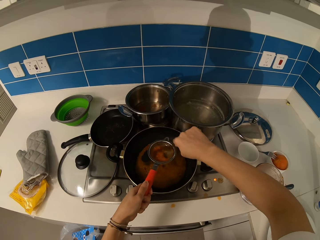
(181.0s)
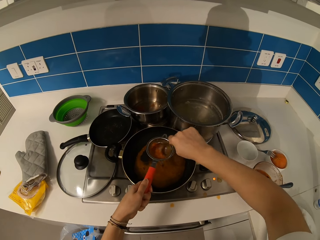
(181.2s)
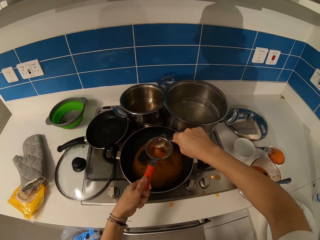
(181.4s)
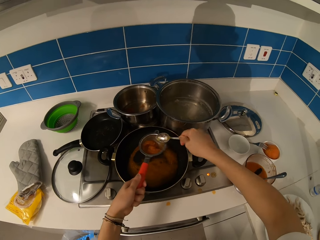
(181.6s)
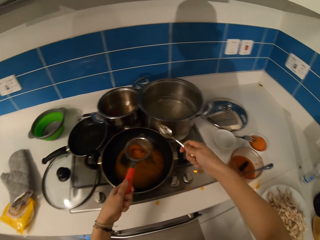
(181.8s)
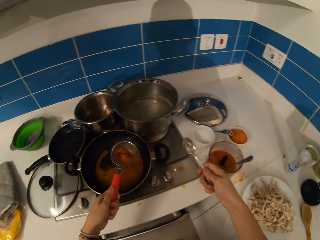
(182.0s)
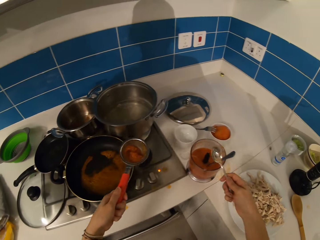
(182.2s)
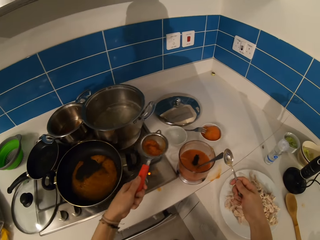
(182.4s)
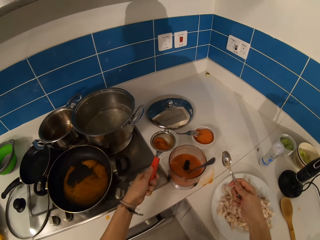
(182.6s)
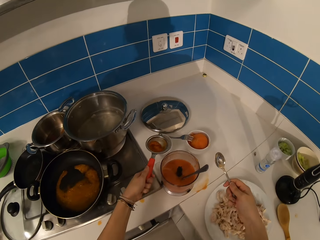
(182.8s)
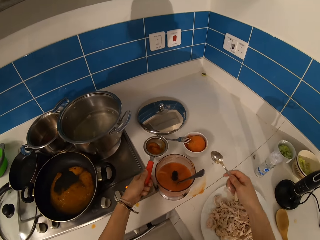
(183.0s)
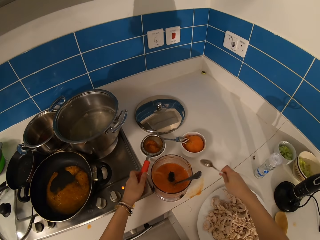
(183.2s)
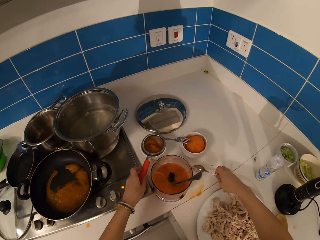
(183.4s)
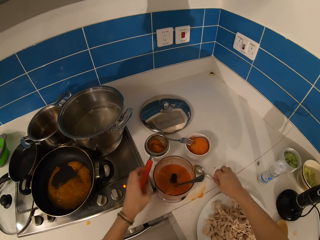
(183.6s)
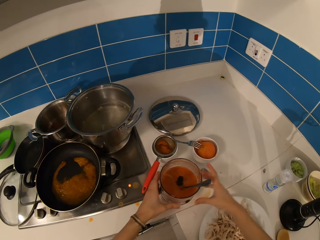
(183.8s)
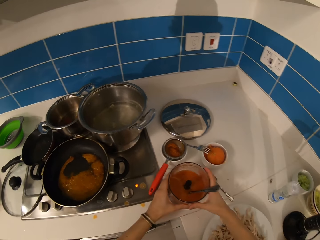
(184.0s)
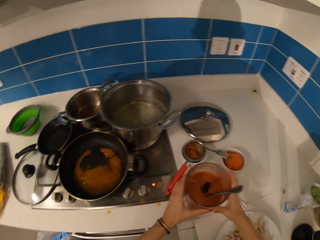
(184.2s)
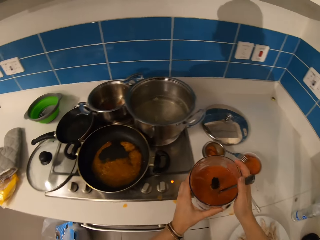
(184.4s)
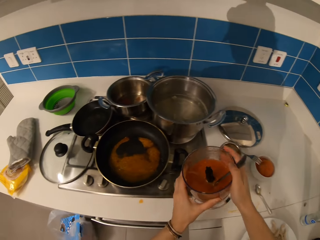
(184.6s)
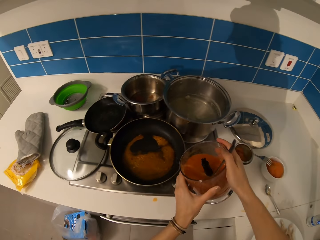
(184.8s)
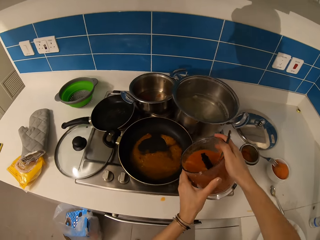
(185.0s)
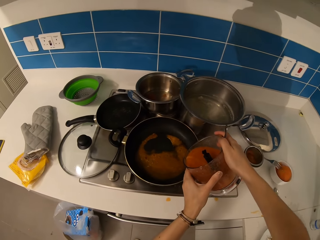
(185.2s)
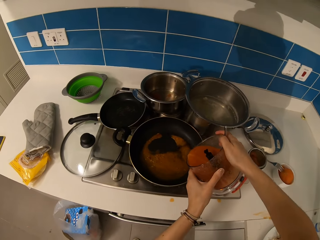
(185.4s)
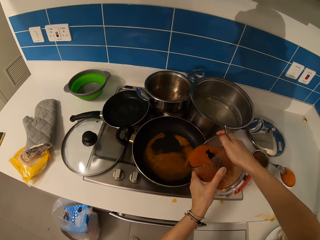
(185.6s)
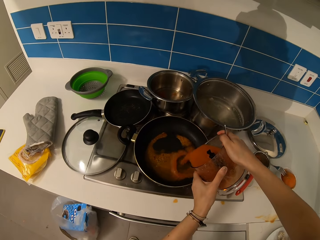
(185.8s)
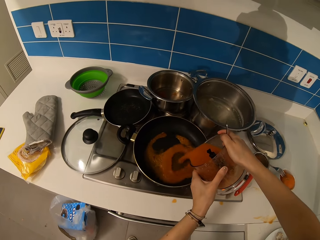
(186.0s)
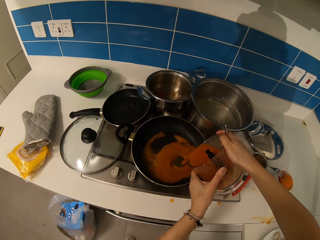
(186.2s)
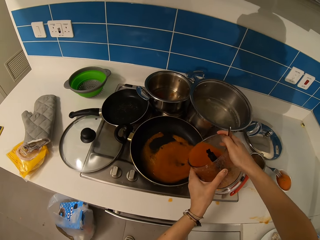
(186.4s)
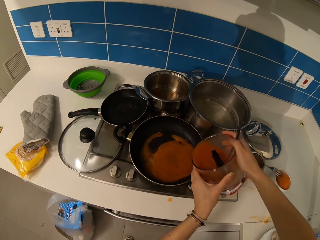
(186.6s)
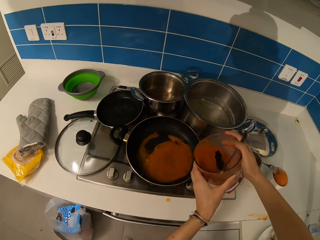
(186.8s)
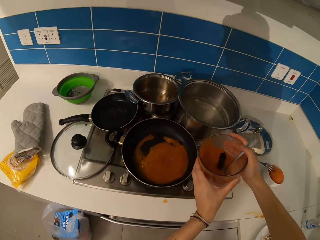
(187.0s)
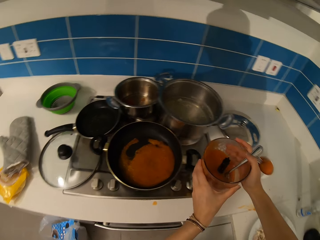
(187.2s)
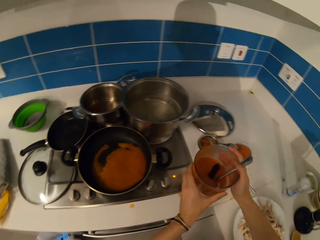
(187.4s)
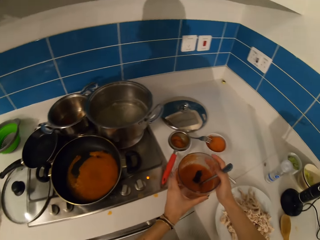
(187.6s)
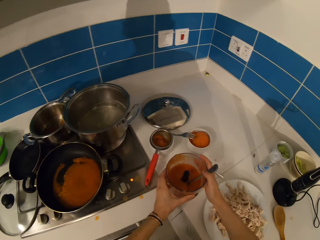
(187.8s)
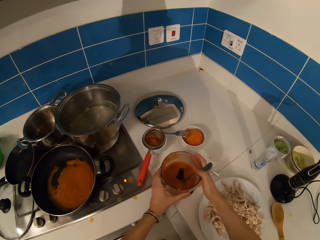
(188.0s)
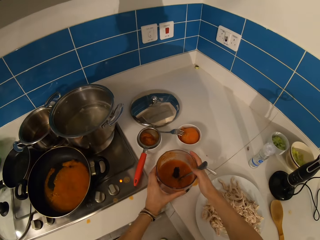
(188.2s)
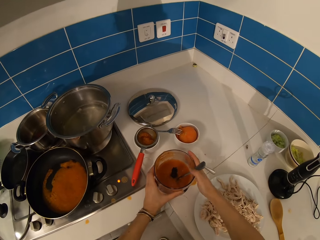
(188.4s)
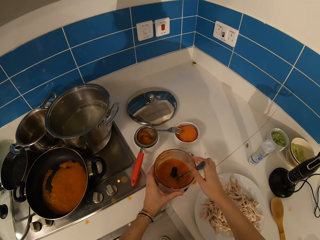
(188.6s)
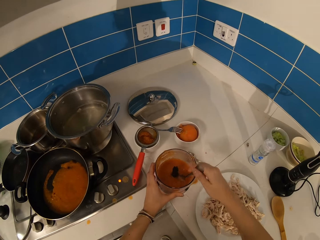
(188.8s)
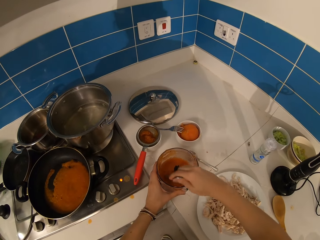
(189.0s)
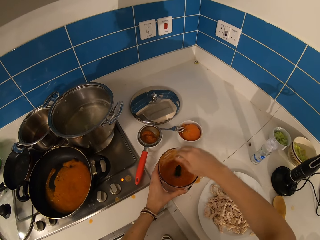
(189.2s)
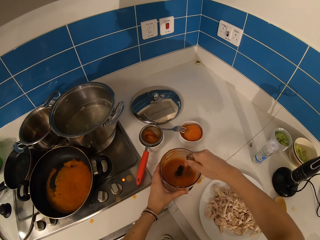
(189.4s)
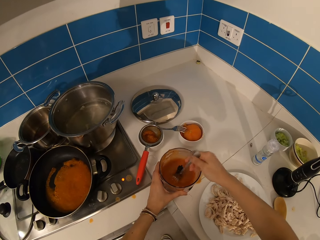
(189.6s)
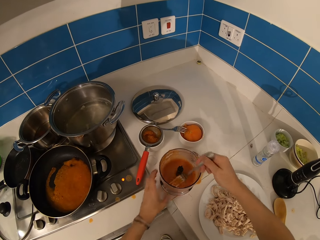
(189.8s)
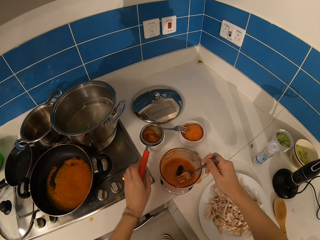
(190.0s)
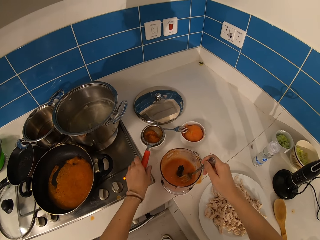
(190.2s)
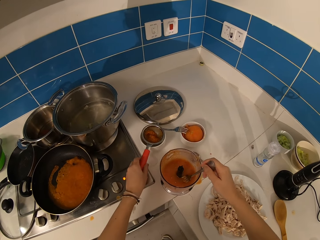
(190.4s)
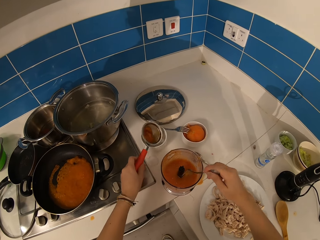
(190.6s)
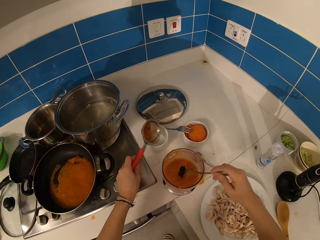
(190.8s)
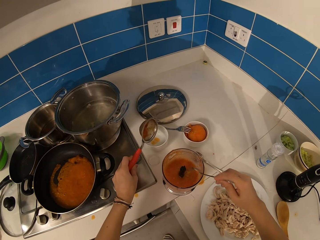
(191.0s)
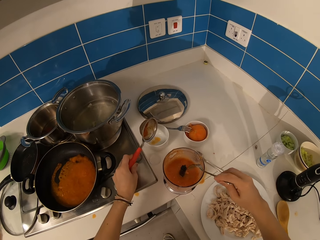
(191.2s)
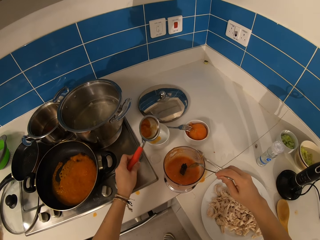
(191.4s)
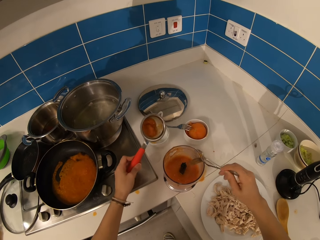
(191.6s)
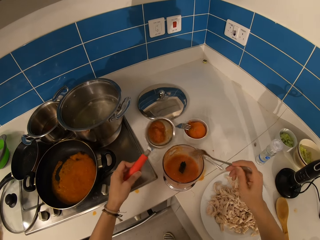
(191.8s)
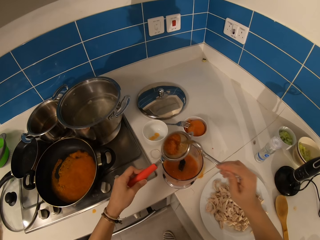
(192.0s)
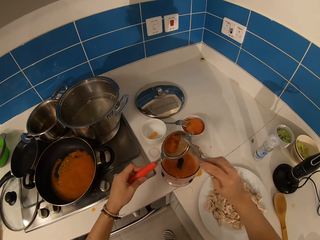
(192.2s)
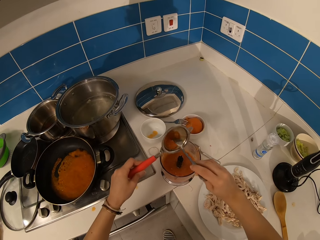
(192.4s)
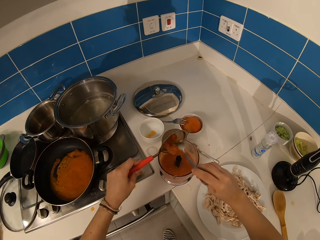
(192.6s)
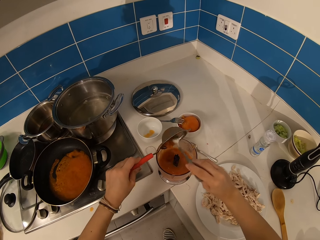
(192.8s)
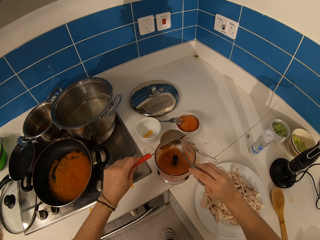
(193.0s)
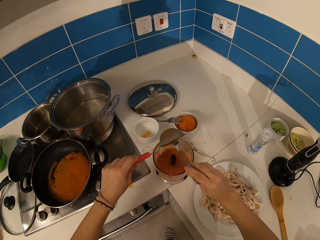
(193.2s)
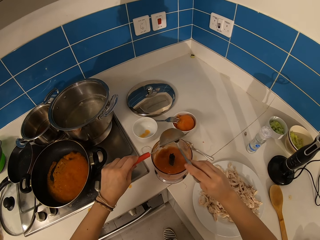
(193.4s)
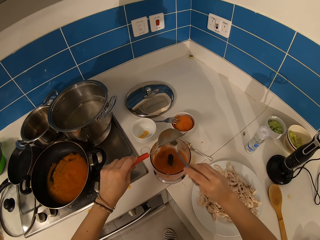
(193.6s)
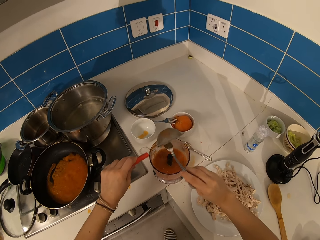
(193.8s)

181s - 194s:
The camera wearer places the sieve on the table. They place the spoon on the table. They take up a jug with something. They put the tomato paste in a cooking pan. They place the jug on the table. They stir the tomato paste. They put the tomato paste in the jug.

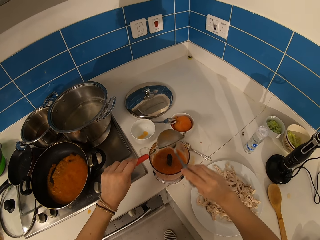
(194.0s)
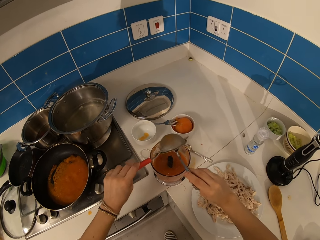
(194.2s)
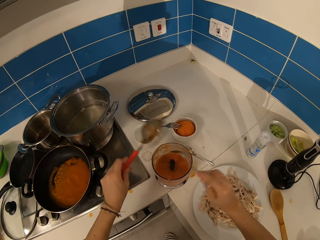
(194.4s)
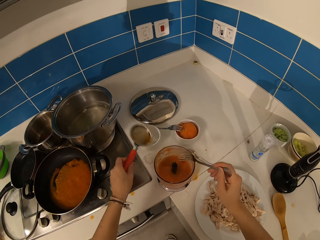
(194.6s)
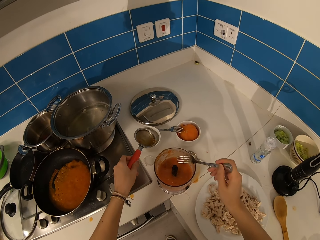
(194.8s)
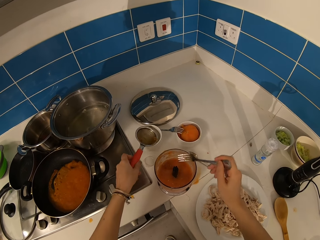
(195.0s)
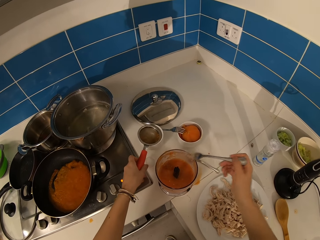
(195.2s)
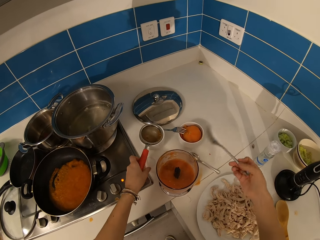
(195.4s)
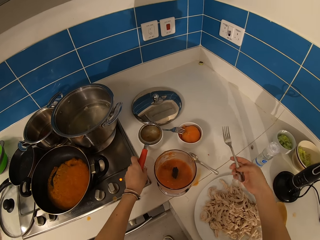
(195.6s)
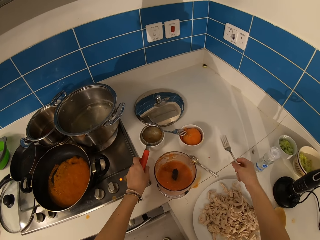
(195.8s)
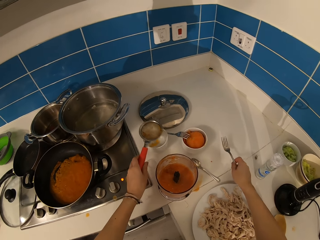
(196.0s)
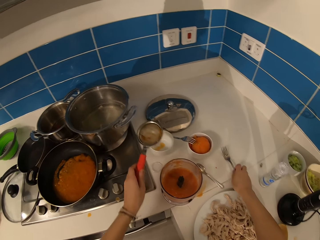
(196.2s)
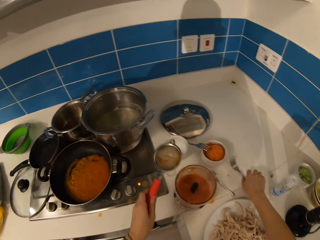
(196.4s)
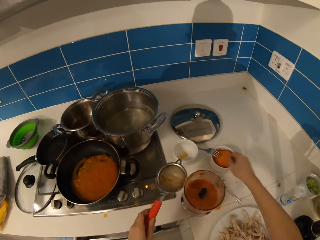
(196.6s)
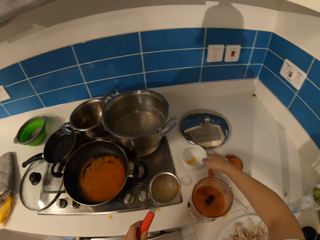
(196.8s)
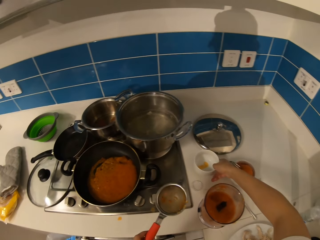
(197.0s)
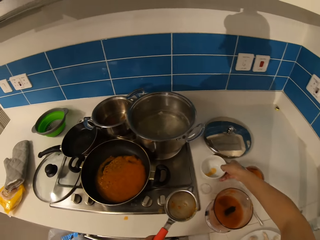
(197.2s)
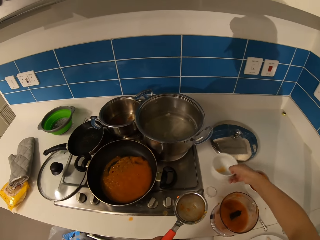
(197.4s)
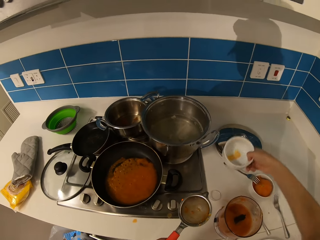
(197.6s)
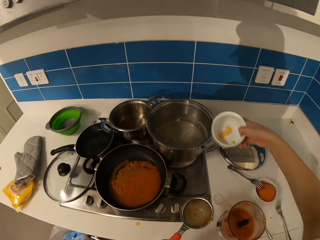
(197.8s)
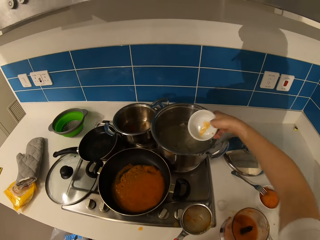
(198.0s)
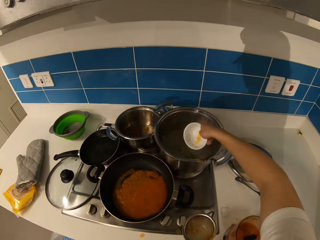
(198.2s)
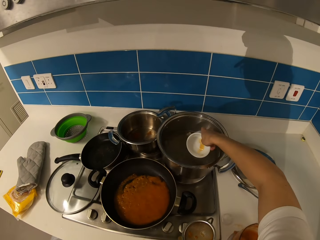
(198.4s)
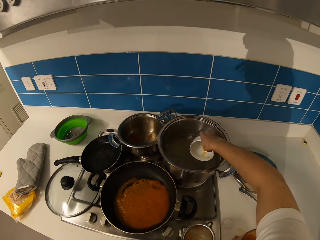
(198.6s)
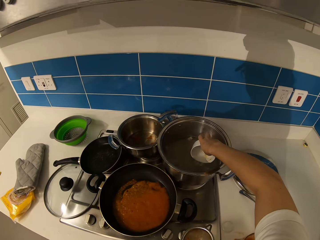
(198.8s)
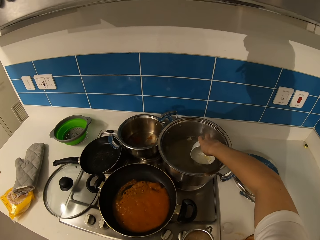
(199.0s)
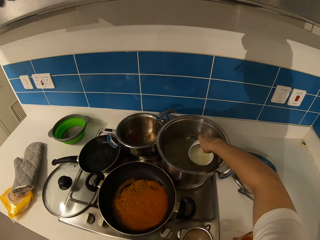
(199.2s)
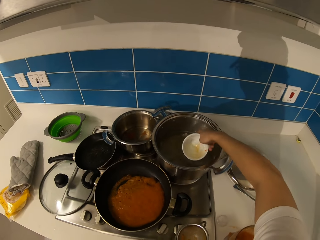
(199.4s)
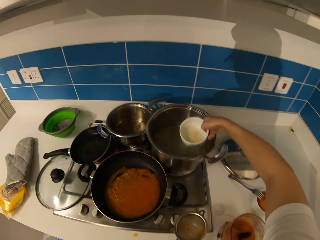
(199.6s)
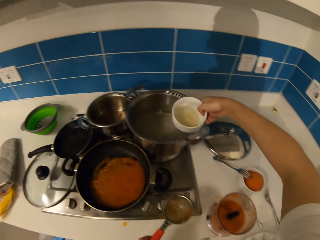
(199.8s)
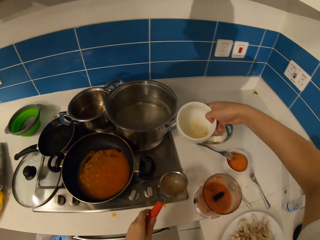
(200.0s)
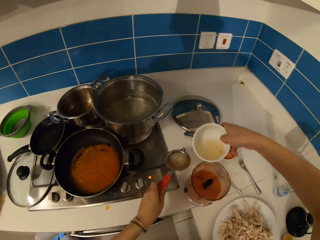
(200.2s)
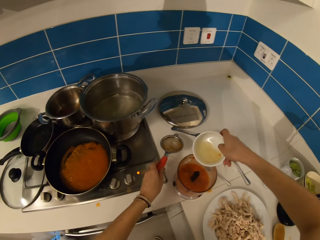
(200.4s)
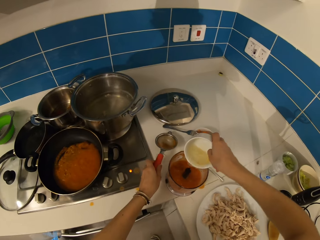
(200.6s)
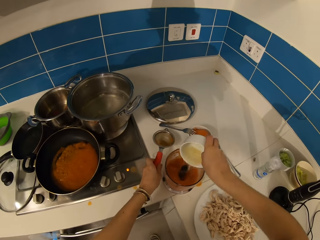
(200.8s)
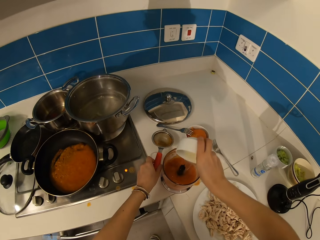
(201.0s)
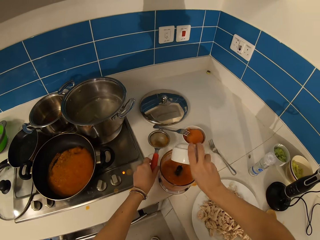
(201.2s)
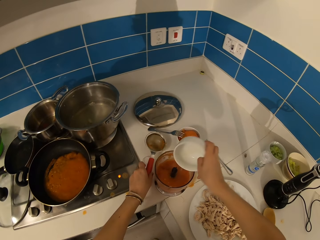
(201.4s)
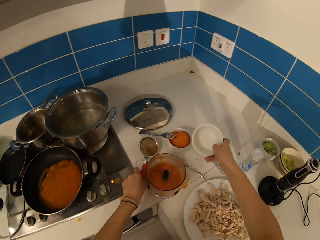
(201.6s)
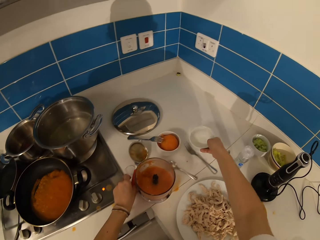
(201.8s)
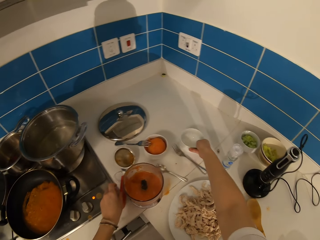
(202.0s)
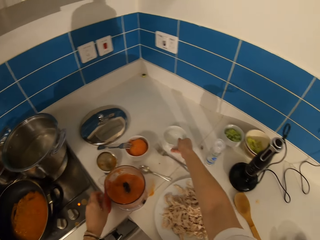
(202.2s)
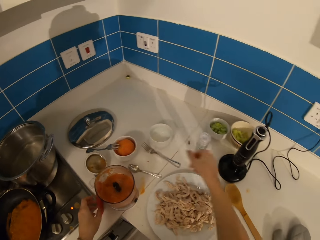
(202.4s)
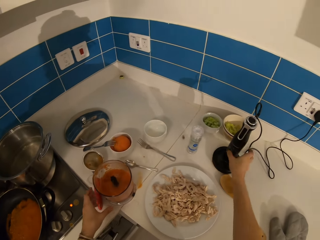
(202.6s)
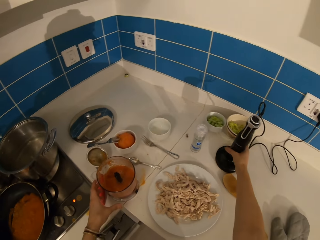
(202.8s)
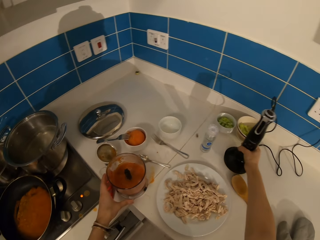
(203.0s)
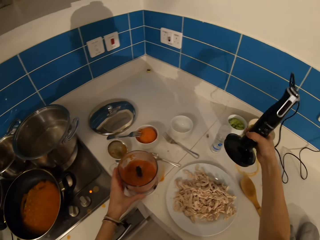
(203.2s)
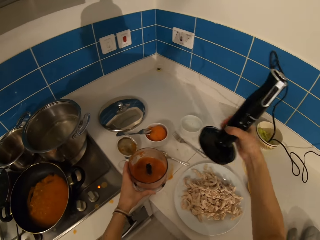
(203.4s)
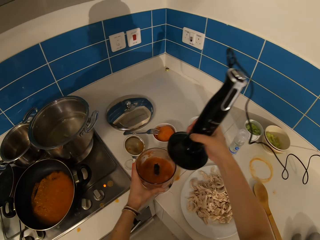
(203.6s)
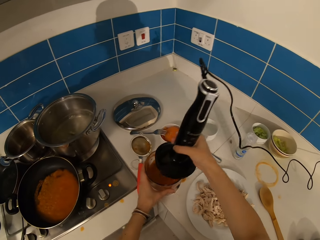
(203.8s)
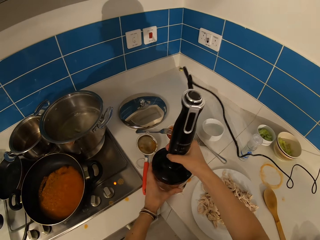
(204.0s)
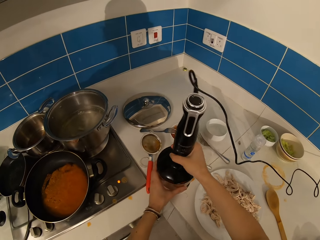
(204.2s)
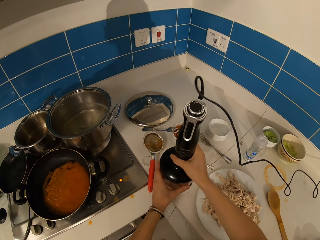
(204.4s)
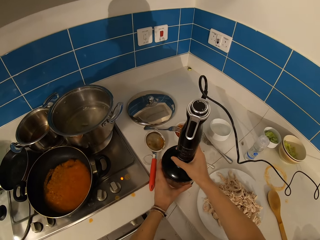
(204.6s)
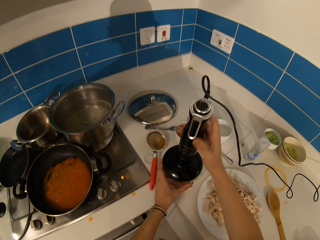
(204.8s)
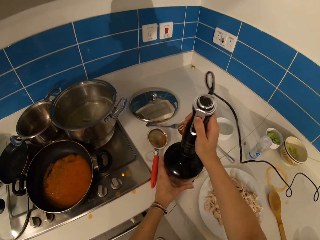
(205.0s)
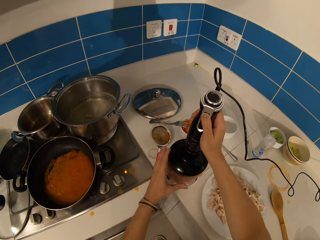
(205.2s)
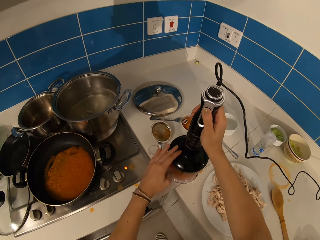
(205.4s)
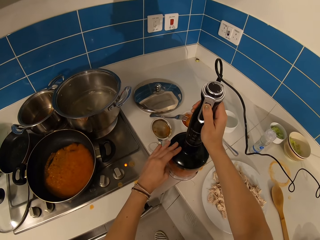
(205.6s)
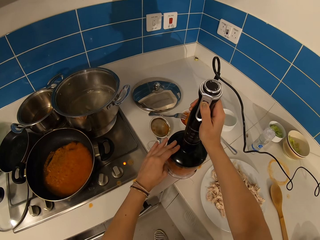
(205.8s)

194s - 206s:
The camera wearer places the sieve on a bowl. They pick up the sieve. They place the spoon on the table. They take the bowl. They take water from a pot. They pour water in a jug with something. They place the bowl on the table. They take a blender. They close the blender. They blend something.
